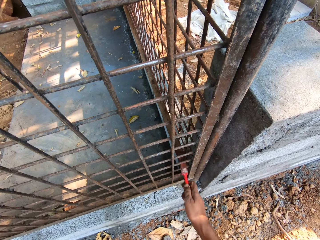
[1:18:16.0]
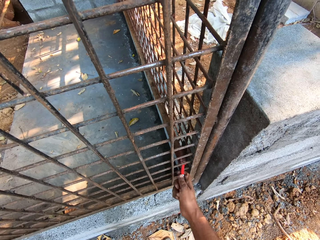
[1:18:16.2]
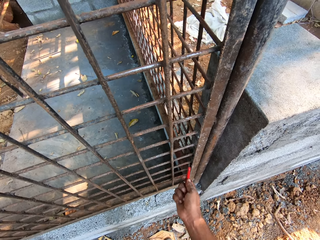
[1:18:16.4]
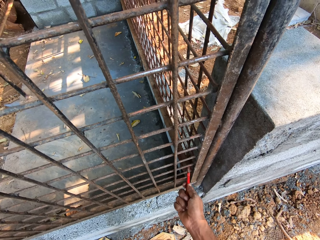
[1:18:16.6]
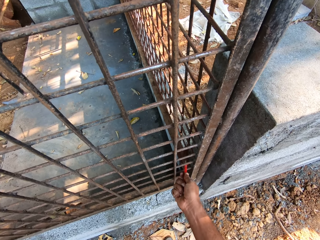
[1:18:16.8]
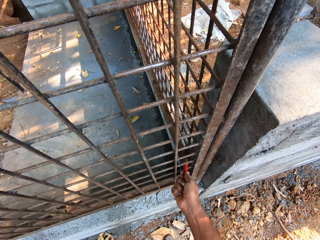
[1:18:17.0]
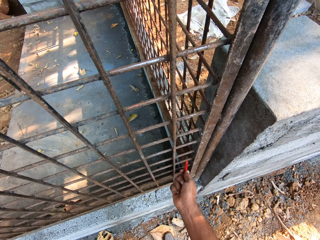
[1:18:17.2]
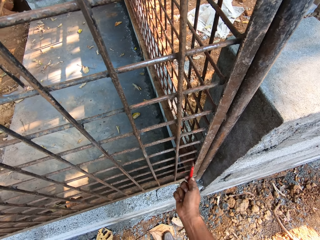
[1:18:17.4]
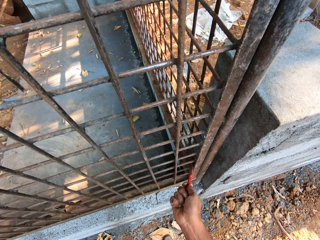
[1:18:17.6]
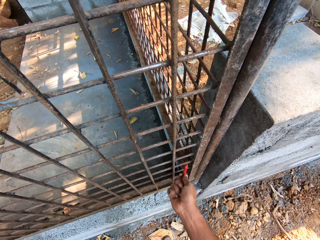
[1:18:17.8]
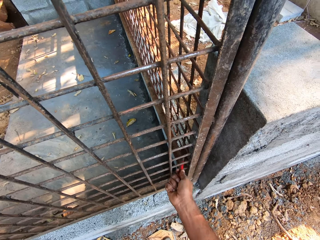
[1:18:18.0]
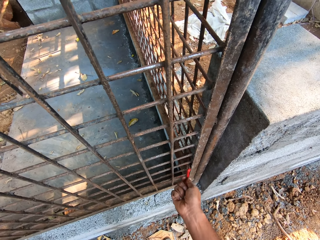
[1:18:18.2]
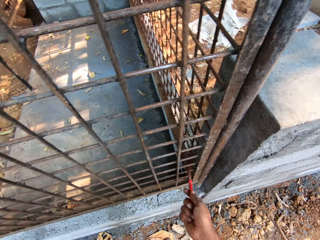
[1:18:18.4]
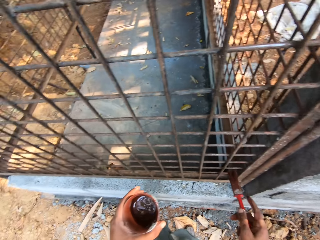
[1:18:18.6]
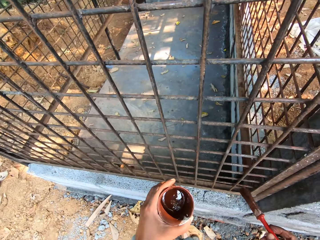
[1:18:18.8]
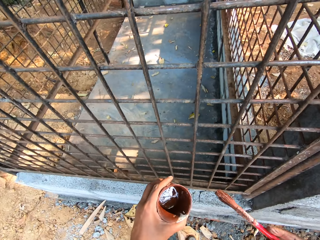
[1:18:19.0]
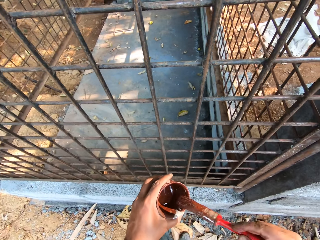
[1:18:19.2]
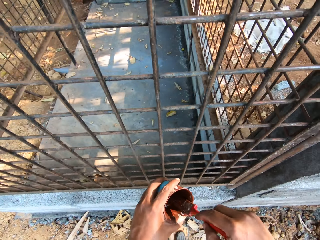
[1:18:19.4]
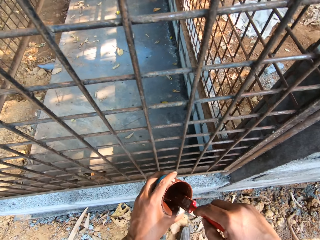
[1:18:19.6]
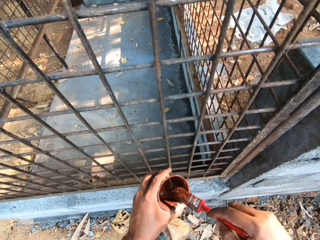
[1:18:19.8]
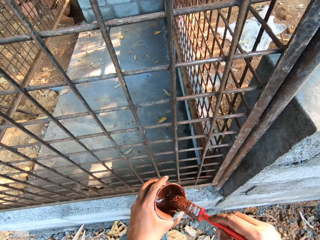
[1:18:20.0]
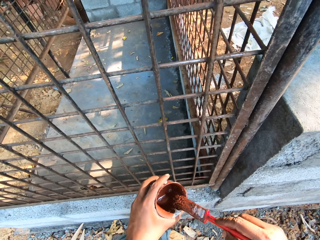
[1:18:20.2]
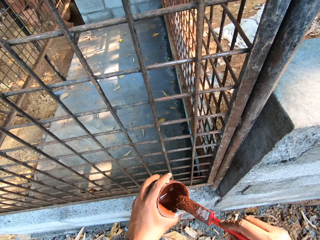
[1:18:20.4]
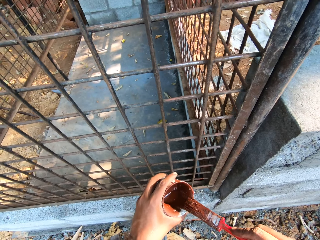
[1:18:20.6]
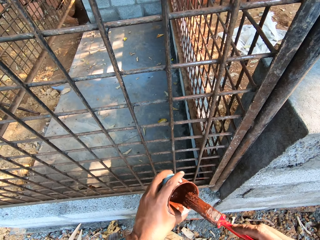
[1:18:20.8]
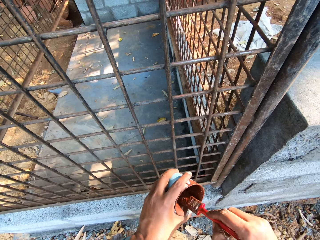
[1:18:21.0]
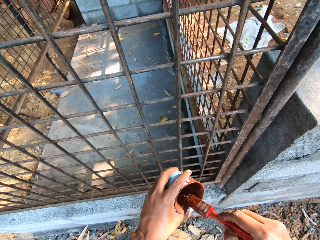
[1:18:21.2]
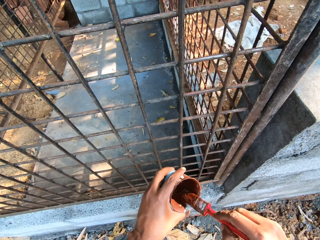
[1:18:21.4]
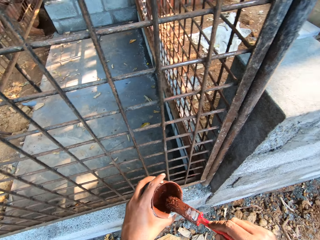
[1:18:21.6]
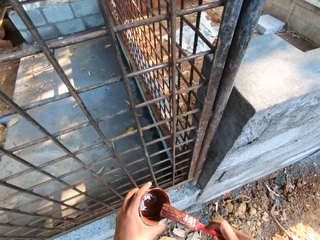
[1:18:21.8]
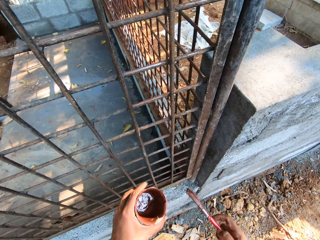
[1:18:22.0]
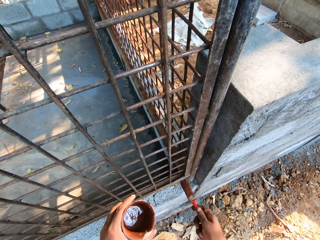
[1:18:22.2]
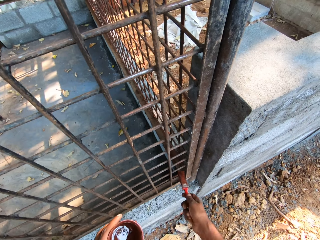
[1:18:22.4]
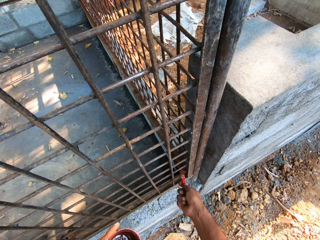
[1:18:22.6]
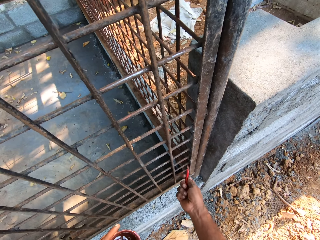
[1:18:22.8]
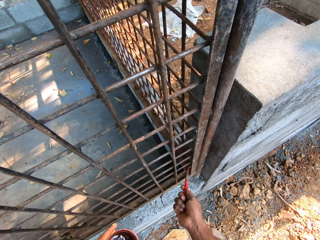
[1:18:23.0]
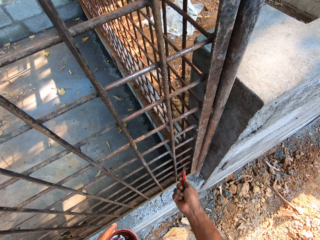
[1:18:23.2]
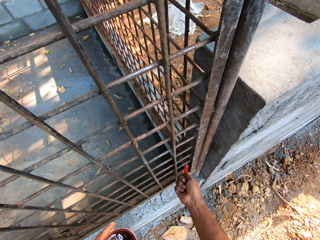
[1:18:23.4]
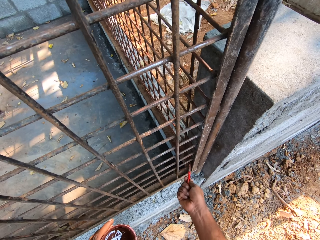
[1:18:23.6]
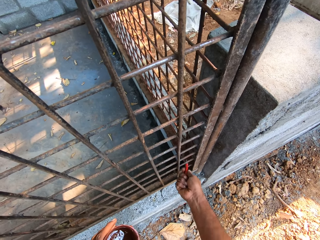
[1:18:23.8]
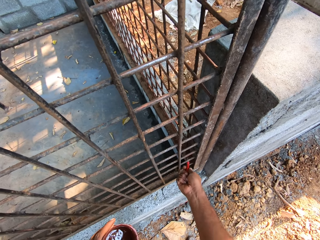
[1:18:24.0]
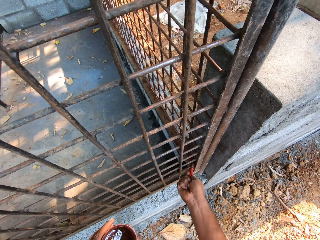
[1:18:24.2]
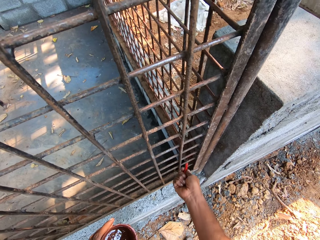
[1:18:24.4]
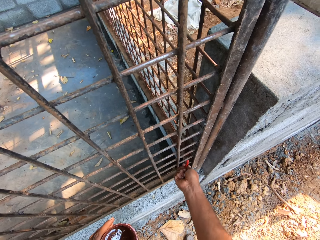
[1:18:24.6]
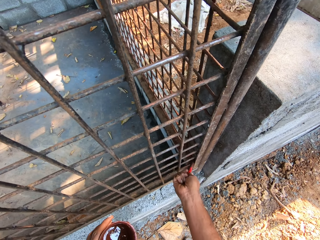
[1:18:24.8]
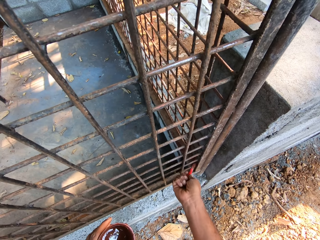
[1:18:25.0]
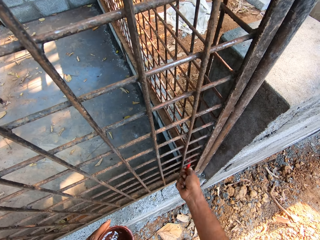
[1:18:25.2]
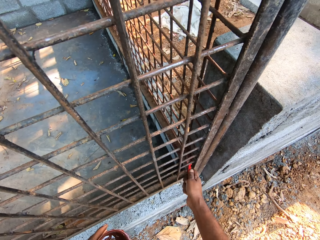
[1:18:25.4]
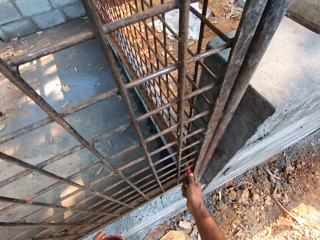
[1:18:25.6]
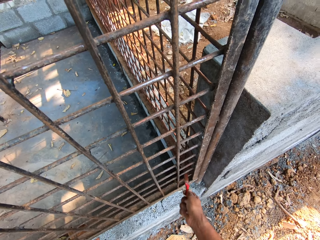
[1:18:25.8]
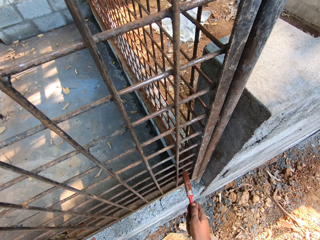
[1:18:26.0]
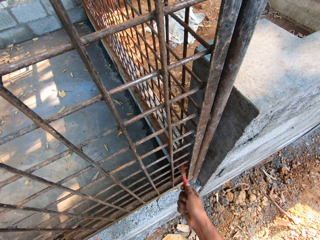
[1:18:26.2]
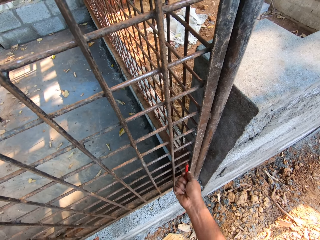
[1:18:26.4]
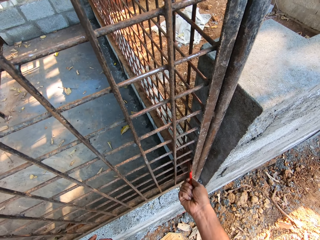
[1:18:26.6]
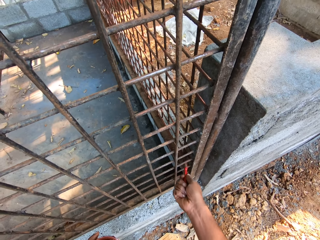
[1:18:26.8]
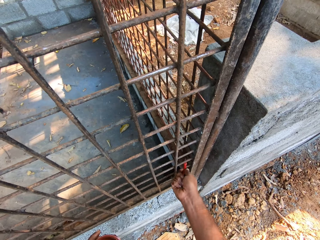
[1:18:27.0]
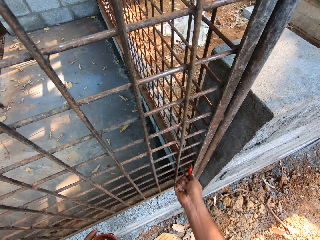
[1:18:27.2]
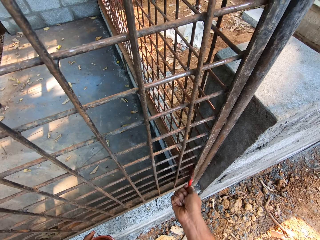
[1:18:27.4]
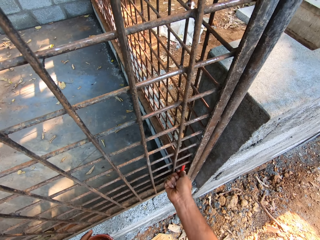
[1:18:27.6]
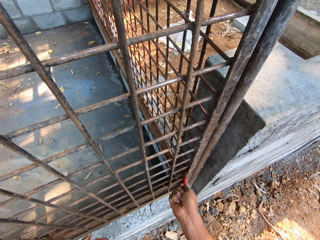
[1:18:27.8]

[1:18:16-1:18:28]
The camera wearer dips the paintbrush inside the cup of paint in his left hand with his right hand. He paints the iron cage with the paintbrush in his right hand.

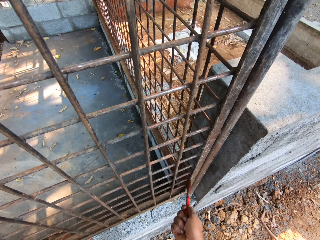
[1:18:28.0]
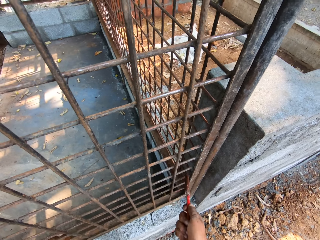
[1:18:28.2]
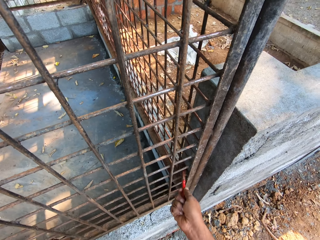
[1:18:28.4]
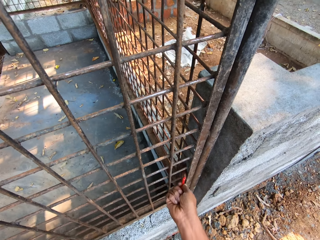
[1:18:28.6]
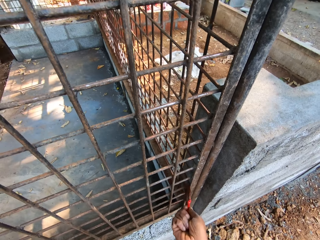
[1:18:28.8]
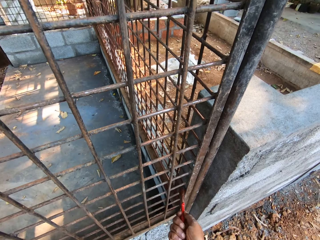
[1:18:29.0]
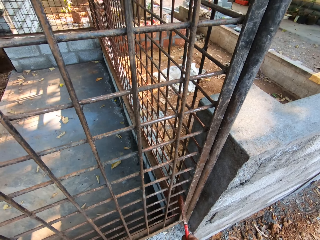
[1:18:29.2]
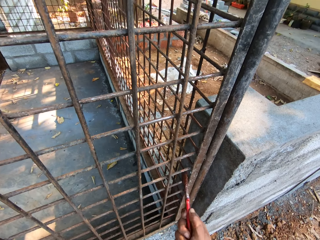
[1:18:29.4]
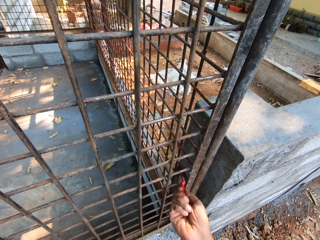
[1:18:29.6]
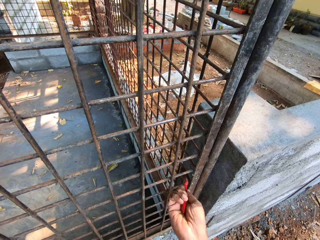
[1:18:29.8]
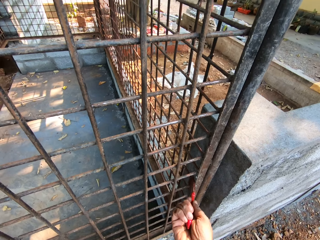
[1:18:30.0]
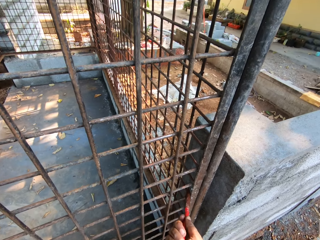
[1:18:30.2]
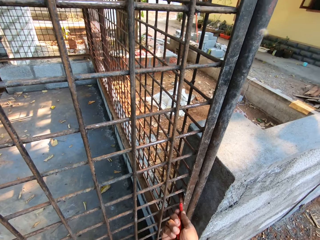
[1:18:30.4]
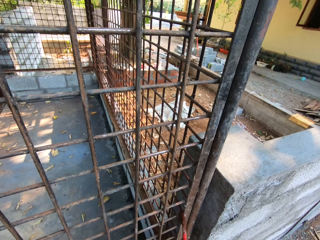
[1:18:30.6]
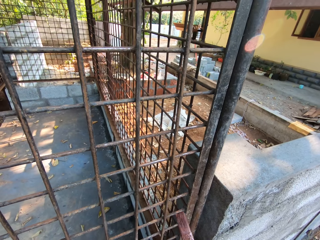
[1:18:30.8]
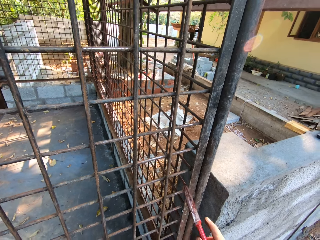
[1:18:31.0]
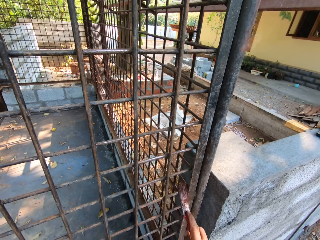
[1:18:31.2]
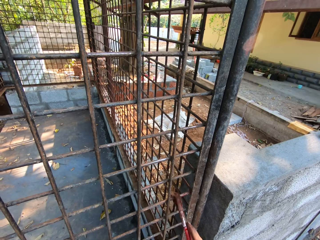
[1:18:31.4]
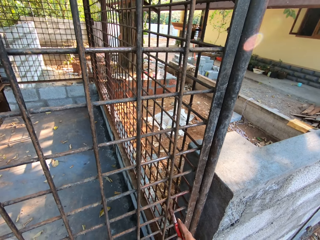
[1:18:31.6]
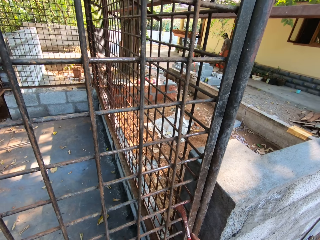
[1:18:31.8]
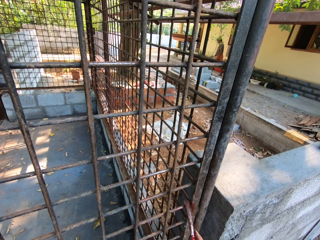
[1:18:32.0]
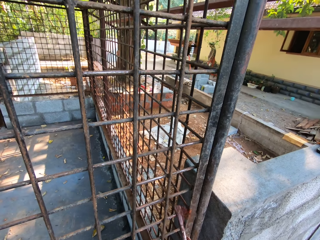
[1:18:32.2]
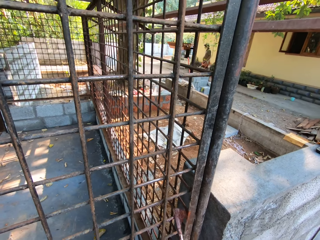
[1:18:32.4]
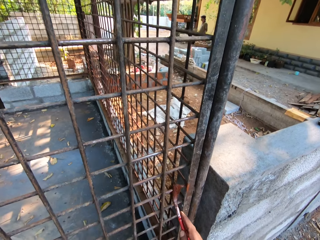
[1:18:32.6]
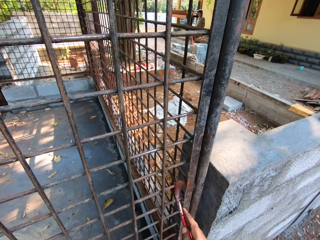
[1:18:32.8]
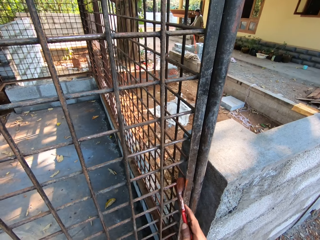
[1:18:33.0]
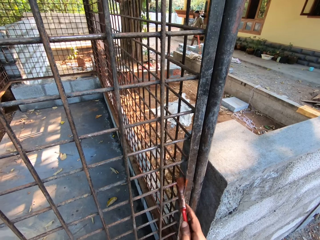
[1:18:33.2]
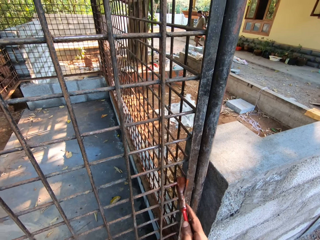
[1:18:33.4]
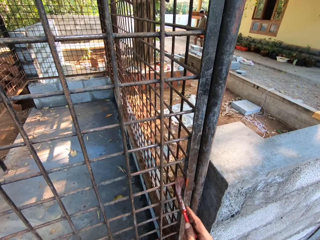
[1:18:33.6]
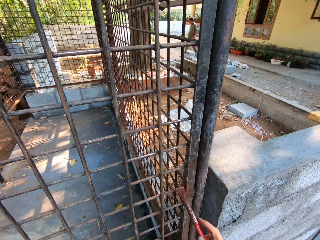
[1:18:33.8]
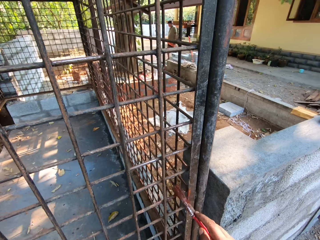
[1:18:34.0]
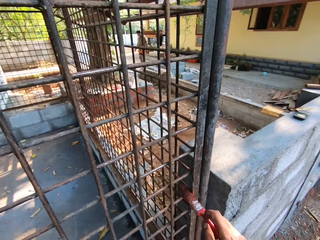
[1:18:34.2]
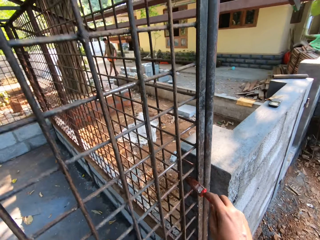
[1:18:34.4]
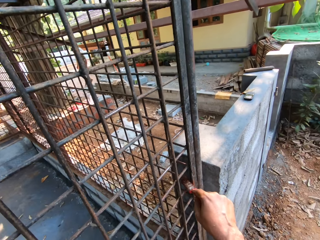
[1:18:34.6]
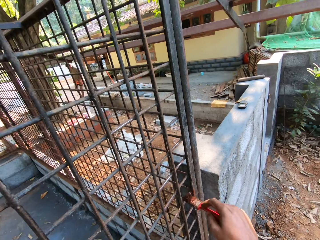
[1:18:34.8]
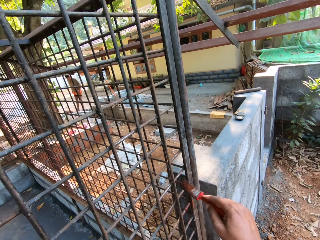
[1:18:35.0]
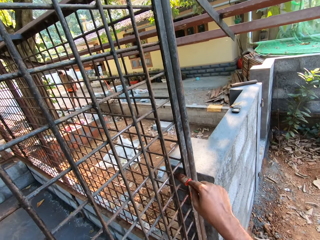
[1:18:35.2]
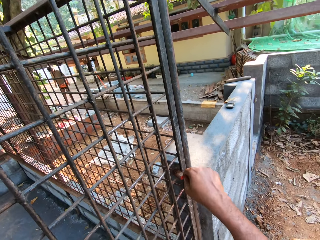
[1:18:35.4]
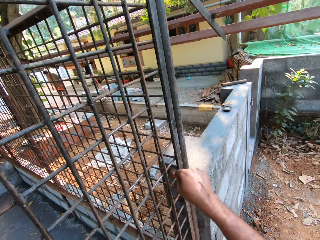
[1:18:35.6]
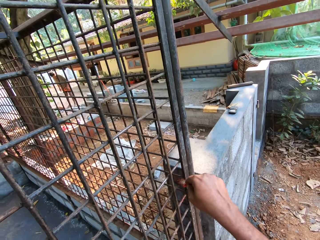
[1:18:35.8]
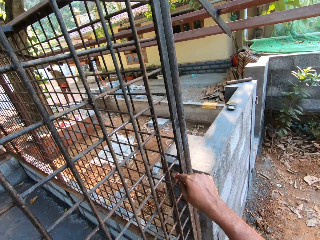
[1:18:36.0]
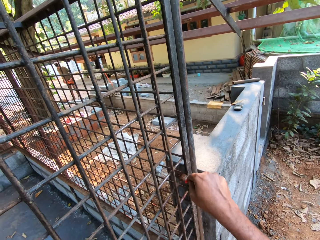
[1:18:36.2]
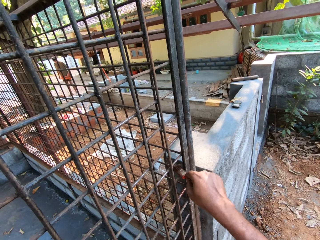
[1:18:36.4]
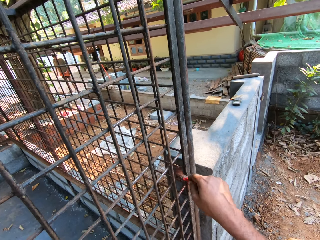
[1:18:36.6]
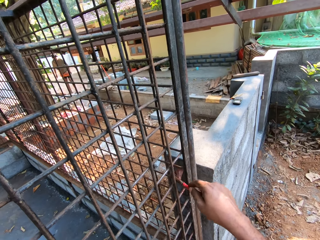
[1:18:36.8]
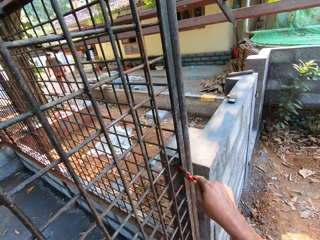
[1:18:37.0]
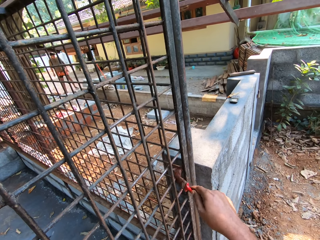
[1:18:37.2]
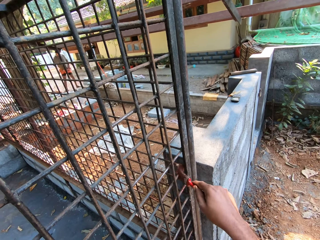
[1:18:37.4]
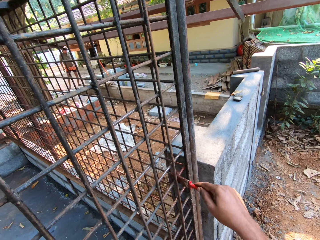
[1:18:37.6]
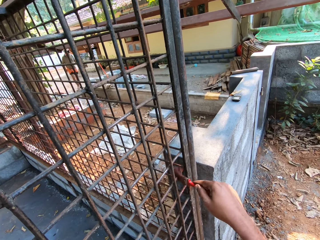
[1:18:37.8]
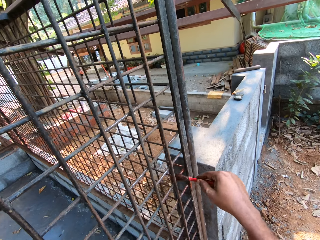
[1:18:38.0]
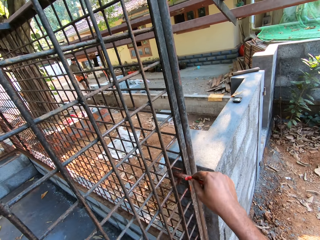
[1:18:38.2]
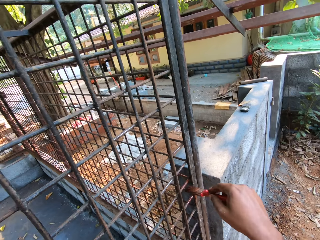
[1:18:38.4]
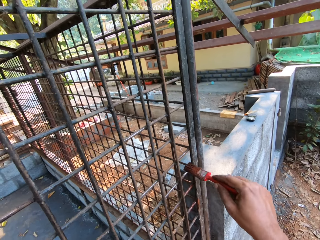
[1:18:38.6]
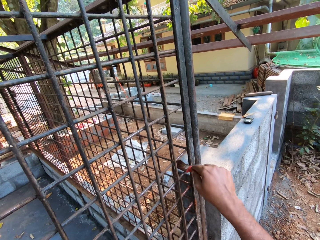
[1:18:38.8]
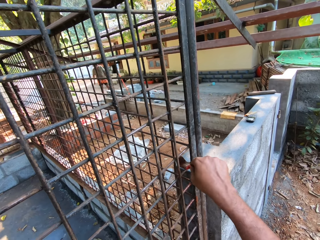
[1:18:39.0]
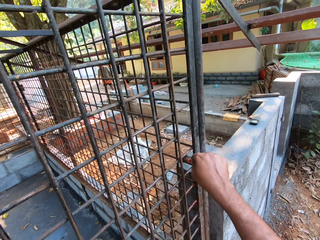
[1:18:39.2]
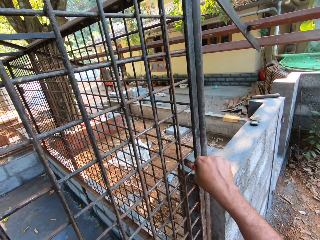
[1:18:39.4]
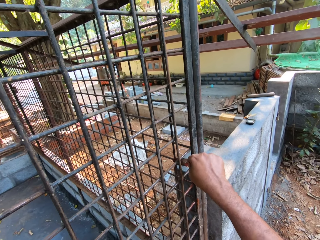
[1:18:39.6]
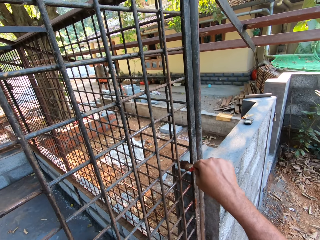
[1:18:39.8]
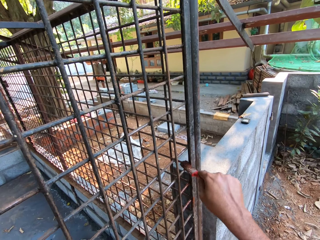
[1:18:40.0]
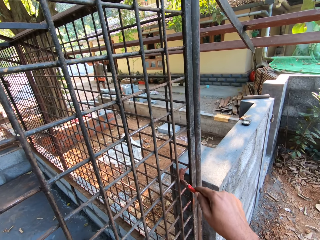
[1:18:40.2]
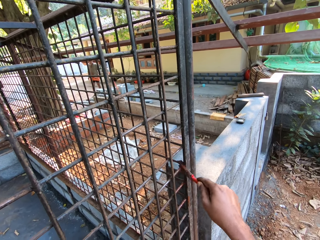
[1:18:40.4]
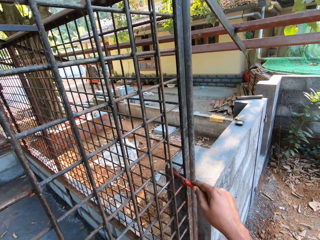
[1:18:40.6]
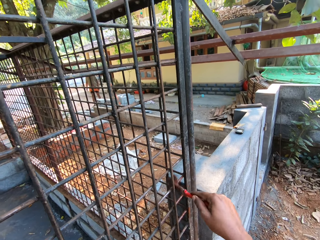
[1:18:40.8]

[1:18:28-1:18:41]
A man steps forward. The camera wearer paints the metal.
